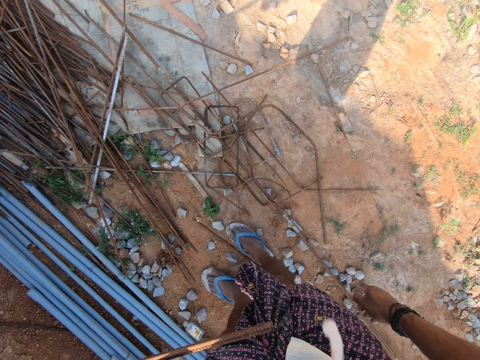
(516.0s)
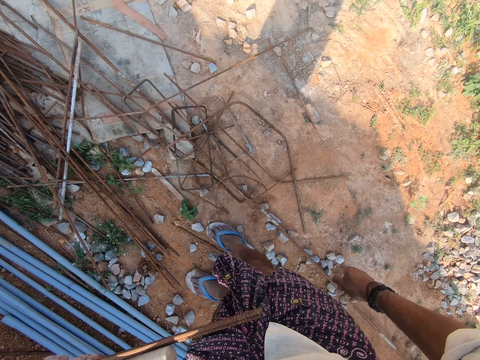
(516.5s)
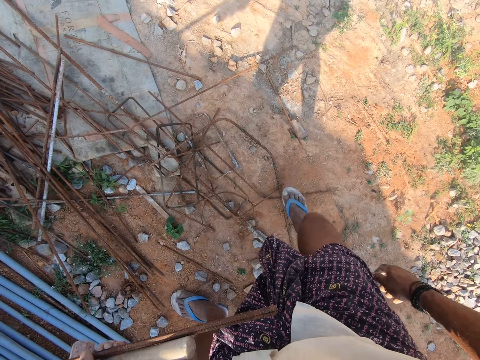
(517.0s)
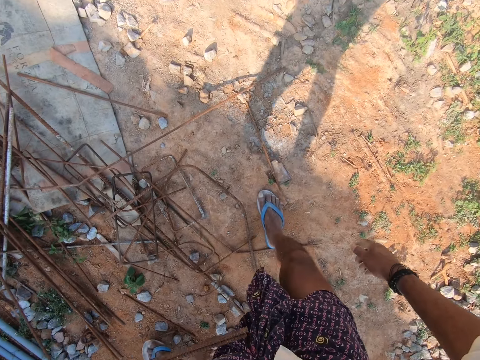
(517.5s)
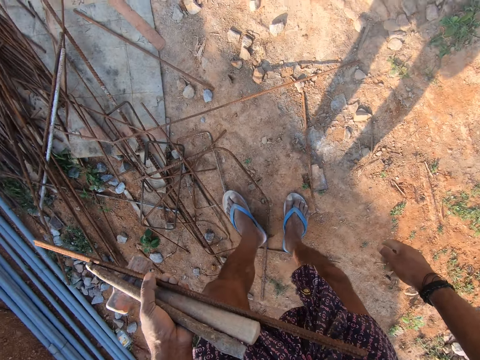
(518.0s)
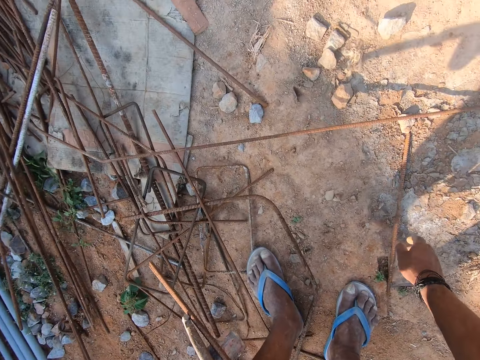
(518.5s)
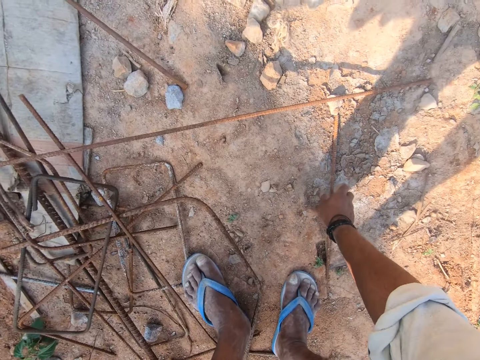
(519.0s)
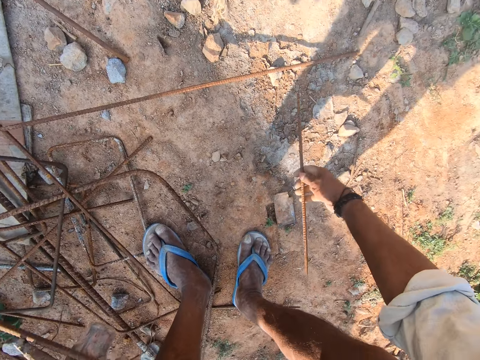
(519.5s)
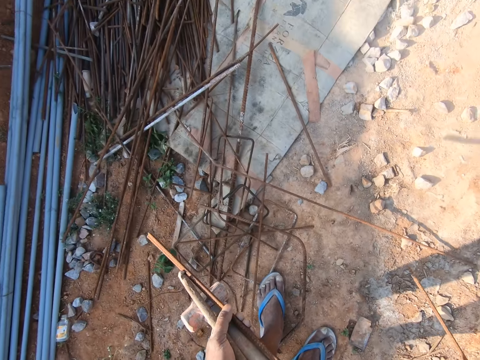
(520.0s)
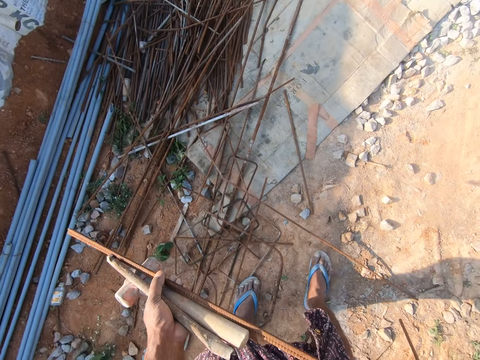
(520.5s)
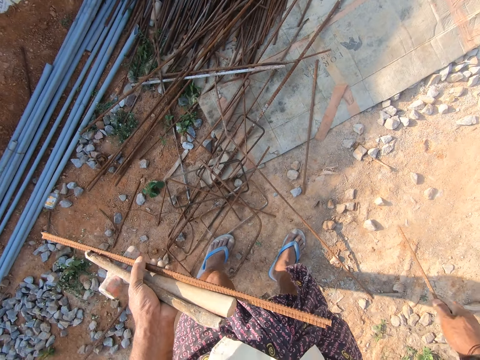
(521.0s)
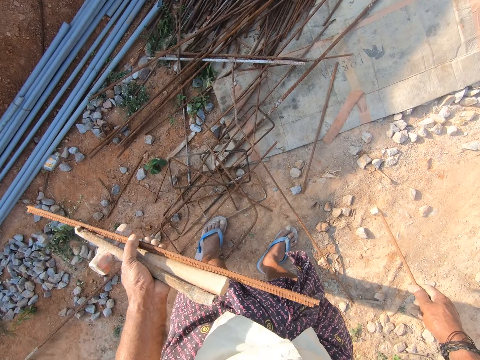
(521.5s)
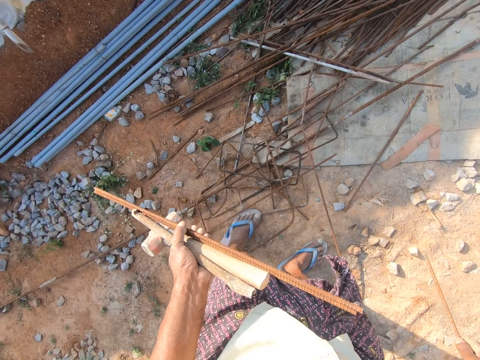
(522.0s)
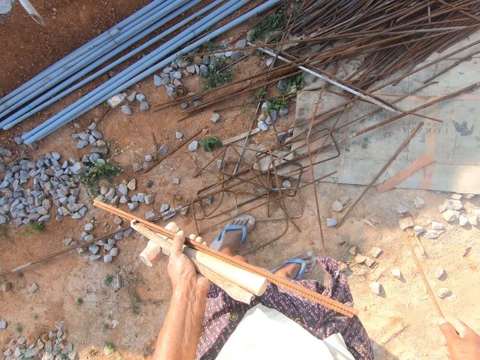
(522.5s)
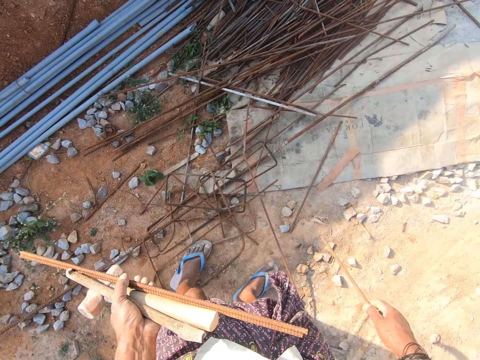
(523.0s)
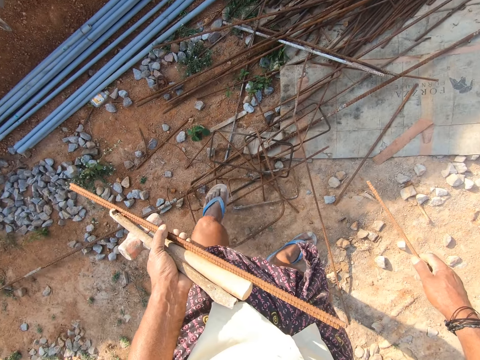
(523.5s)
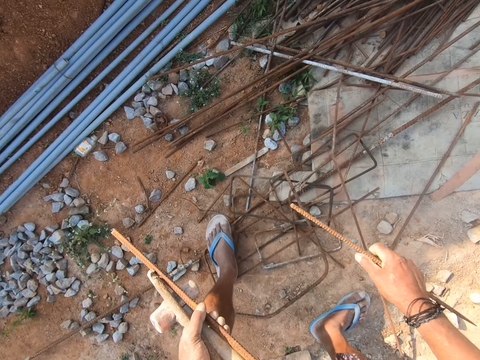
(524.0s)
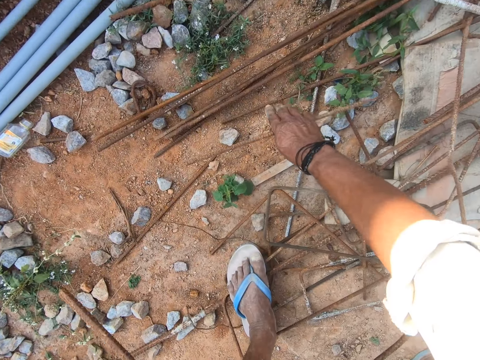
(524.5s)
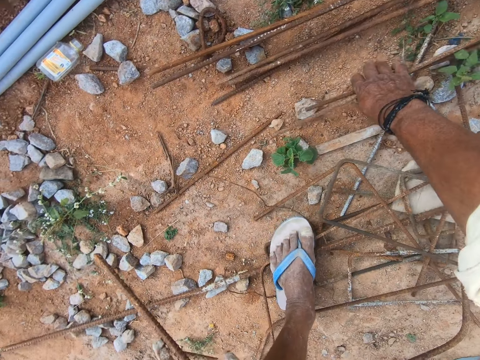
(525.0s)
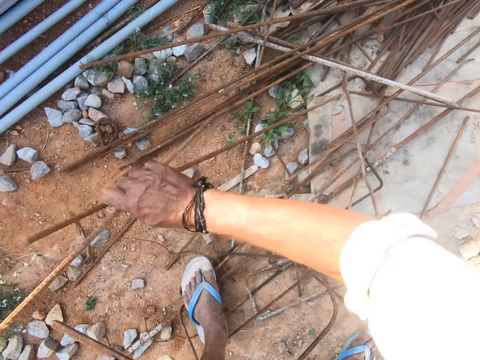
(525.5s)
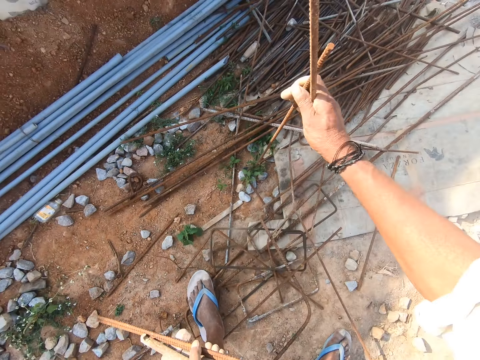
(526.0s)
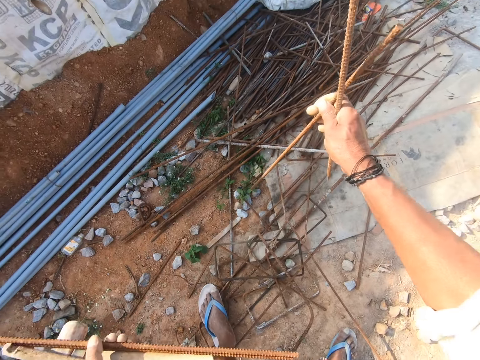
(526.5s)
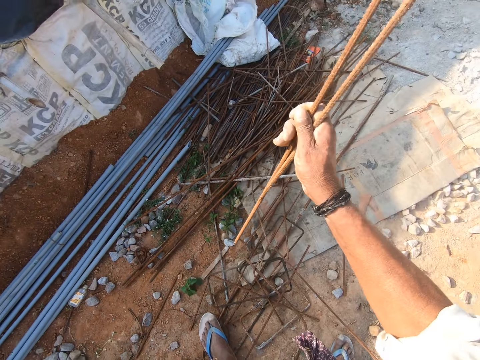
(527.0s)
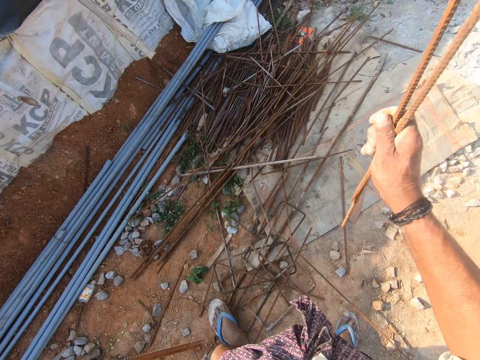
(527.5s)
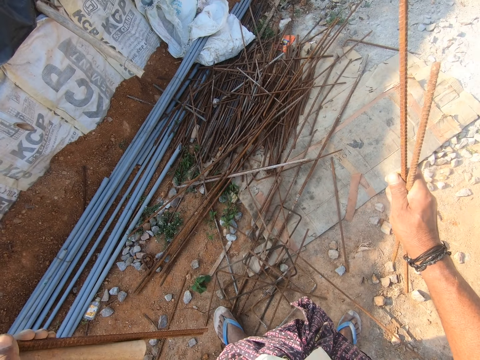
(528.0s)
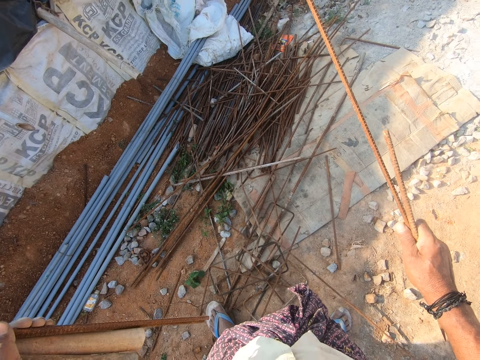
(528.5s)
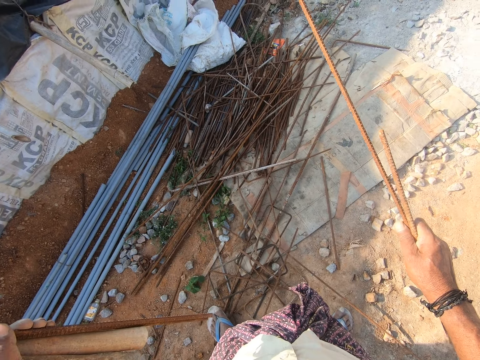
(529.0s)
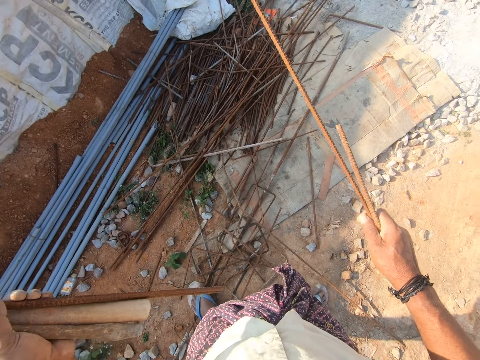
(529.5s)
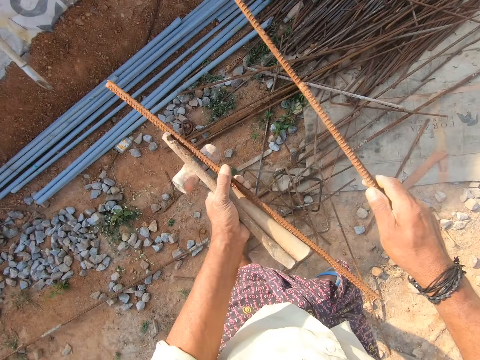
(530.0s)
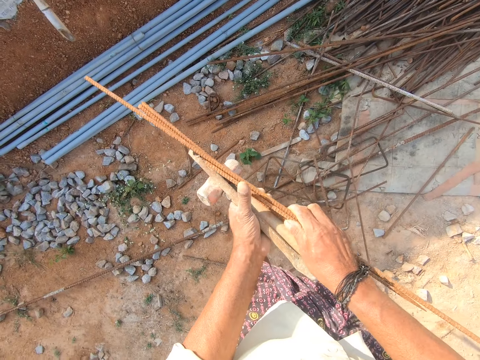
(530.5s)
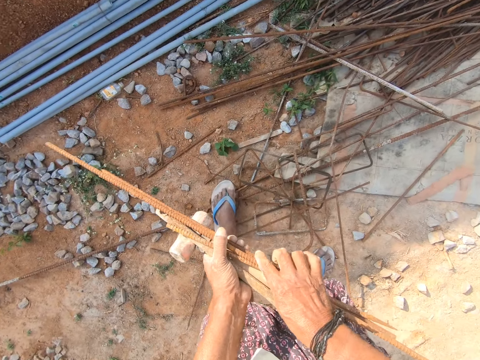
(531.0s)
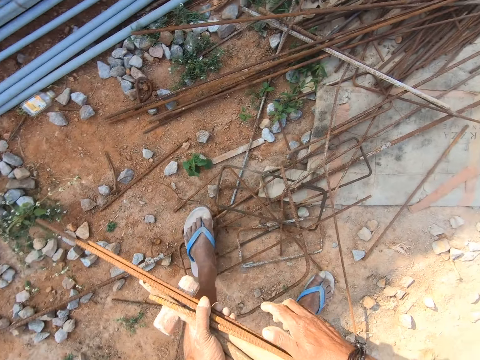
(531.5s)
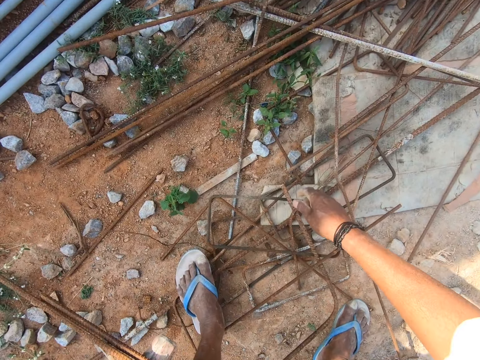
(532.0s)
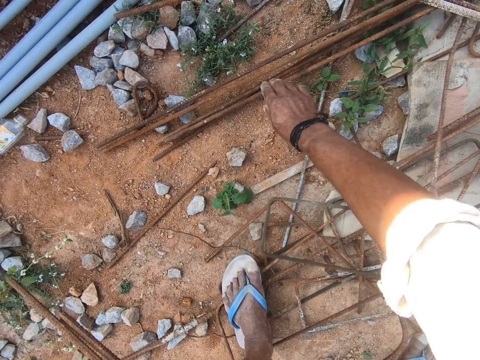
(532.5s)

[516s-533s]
The camera wearer throws the saliva on the ground. He steps forward and walks over the metal. He picks up the steel rod from the ground. He stares at the steel rods on the ground. He steps on the metal pieces. He picks up the steel rod from the ground. He pulls the metal. He moves the steel rods in his hands. He stares at the steel rods on the ground. He holds the steel rods in his left hand.

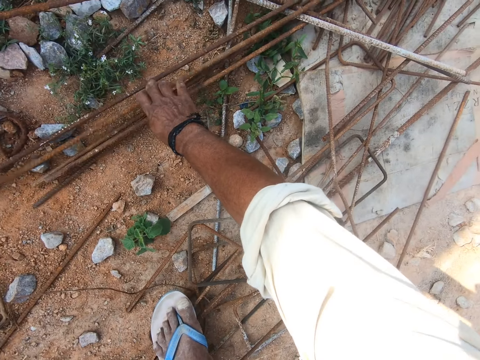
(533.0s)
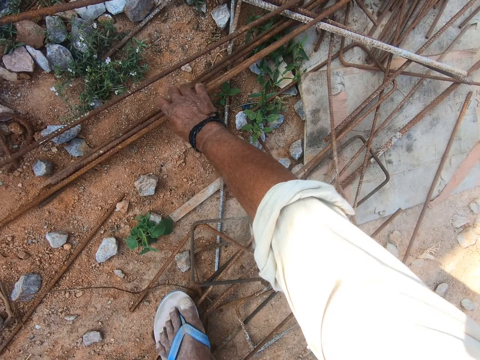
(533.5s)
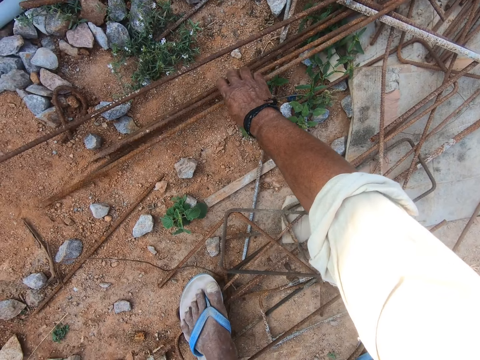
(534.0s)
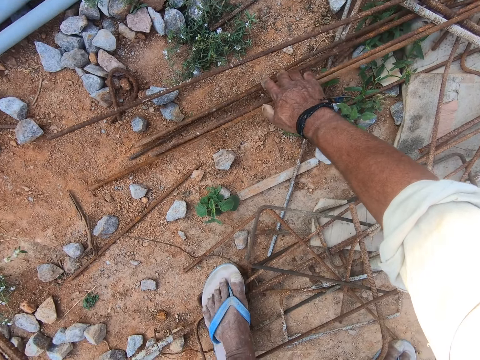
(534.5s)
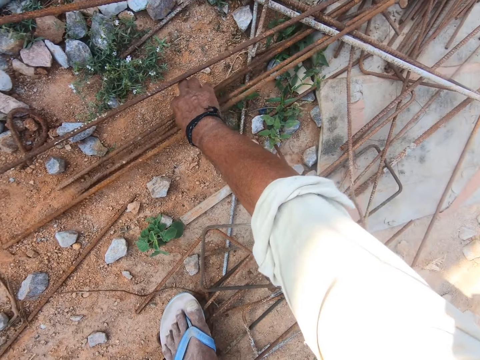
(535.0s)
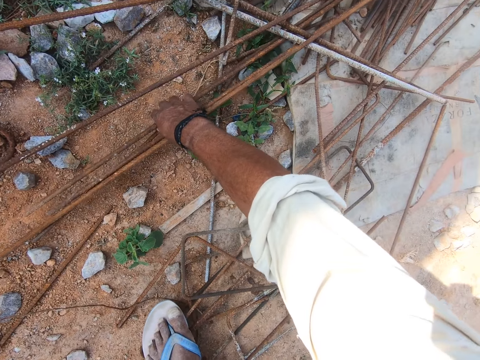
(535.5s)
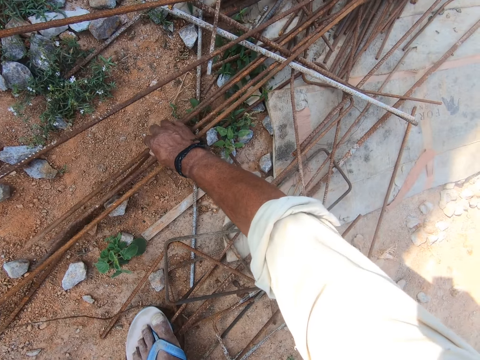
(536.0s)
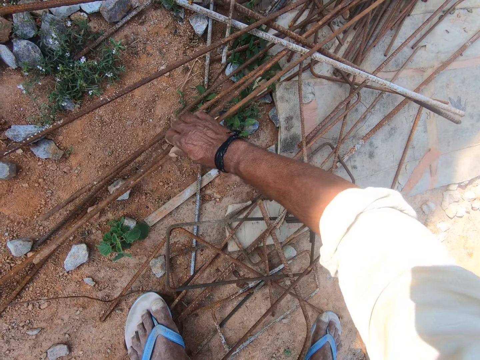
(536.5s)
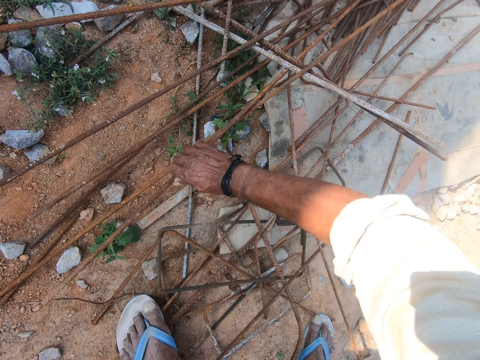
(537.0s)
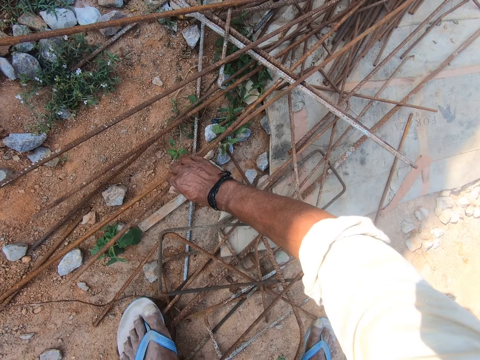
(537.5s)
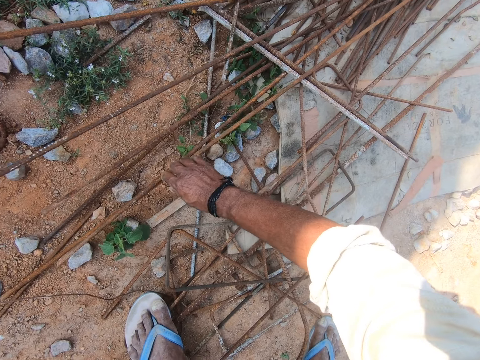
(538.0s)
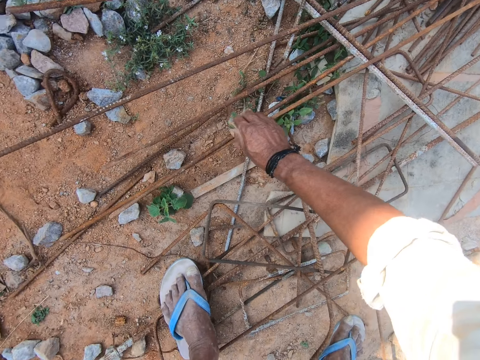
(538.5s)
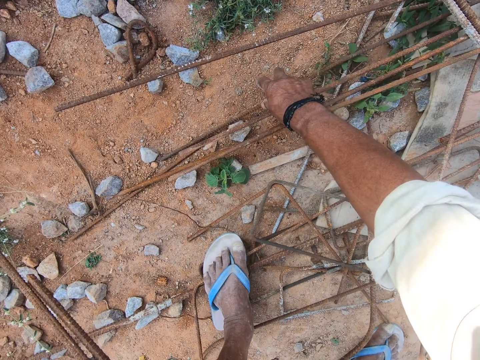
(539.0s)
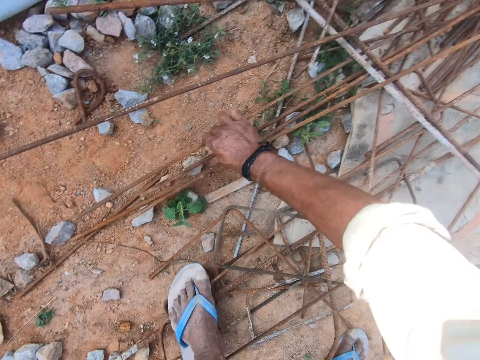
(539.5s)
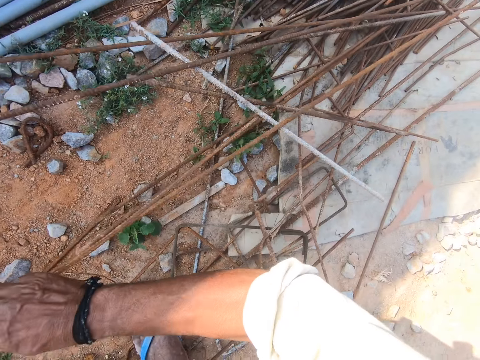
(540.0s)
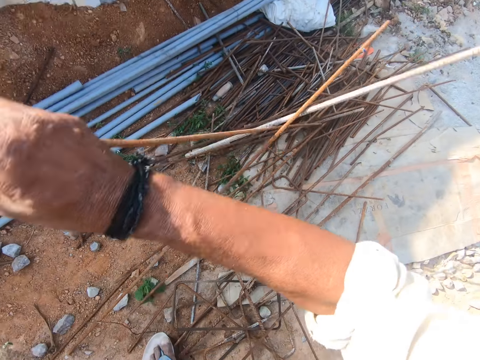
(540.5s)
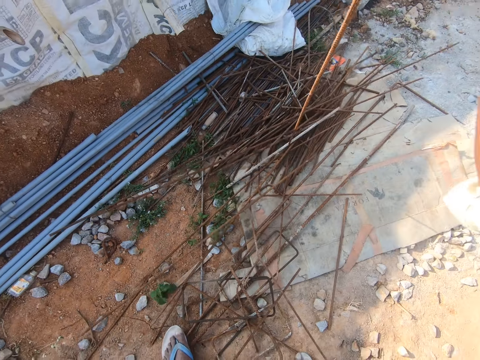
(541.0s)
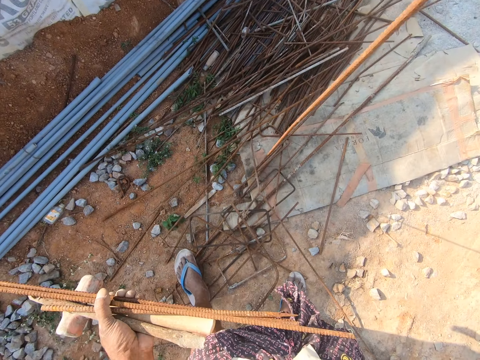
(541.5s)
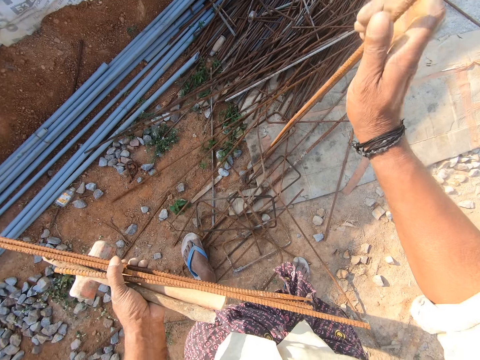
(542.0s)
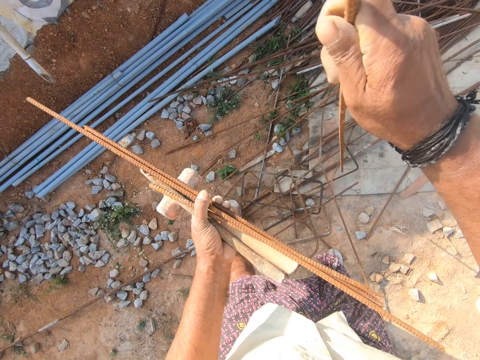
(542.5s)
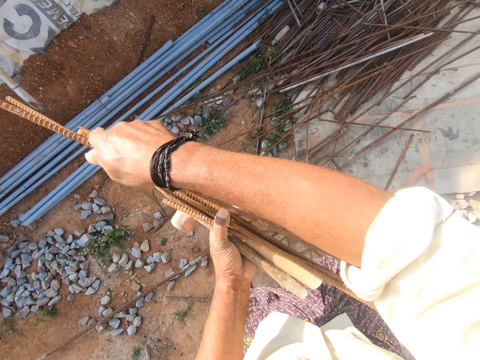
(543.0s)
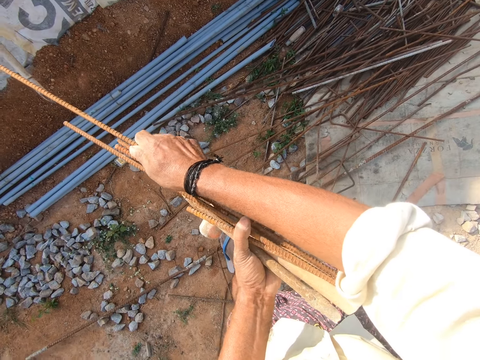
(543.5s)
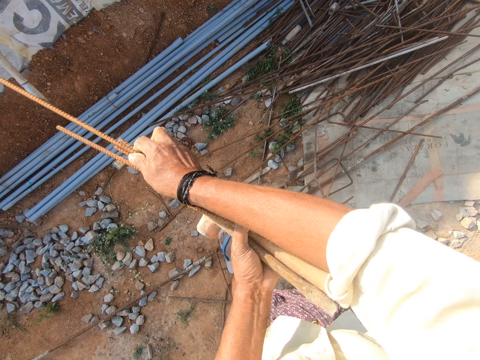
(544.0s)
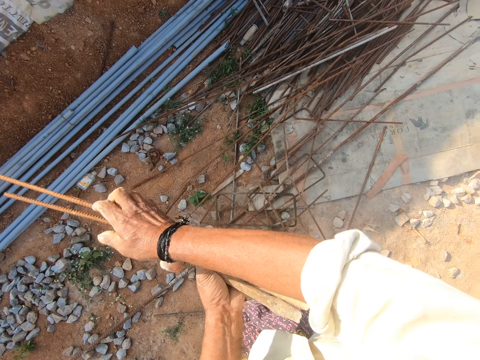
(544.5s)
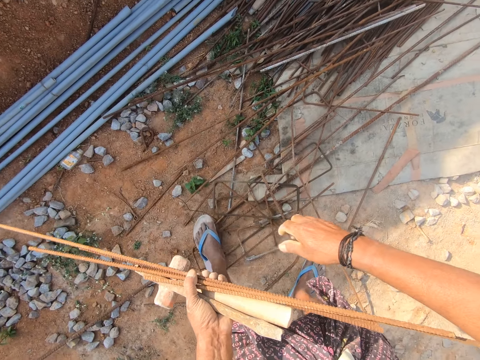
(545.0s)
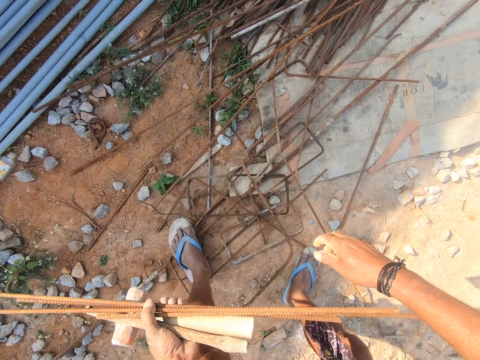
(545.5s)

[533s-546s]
The camera wearer picks up the steel rod from the ground. He pulls the metal. He pulls the metal again. He holds the steel rod in his left hand.
